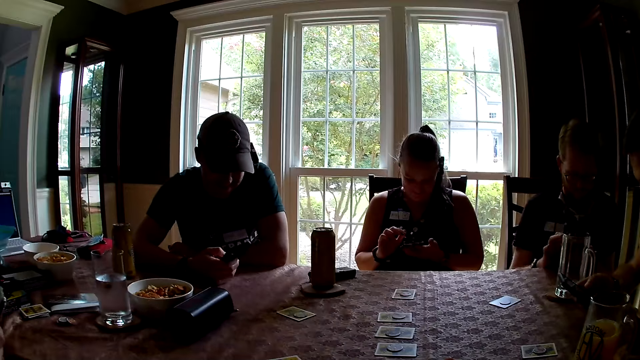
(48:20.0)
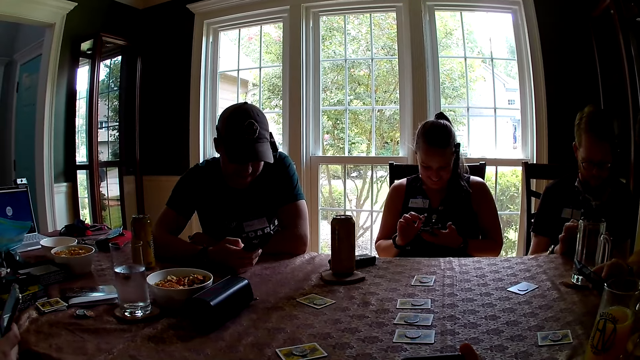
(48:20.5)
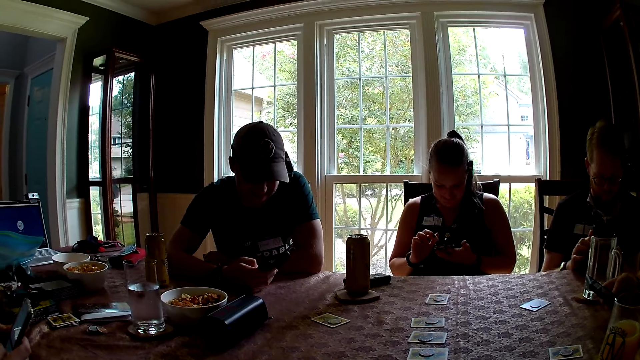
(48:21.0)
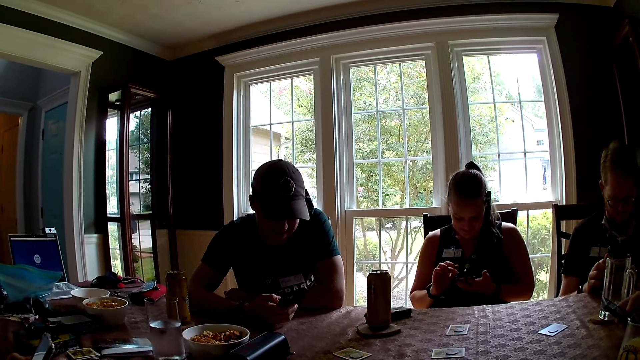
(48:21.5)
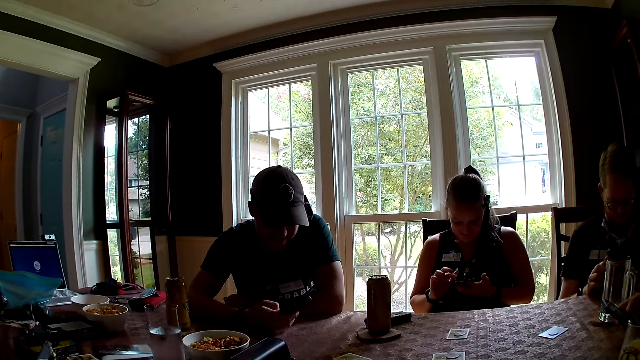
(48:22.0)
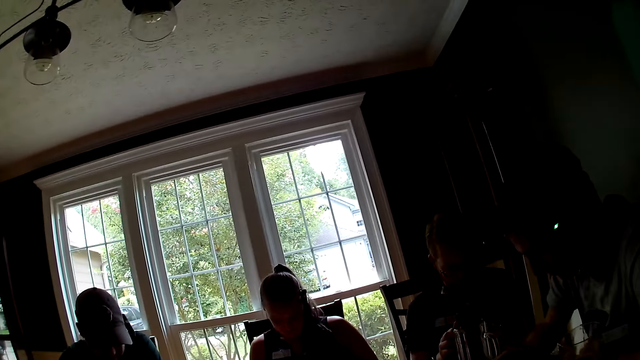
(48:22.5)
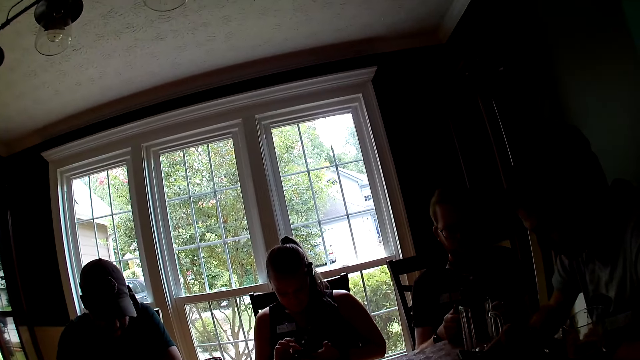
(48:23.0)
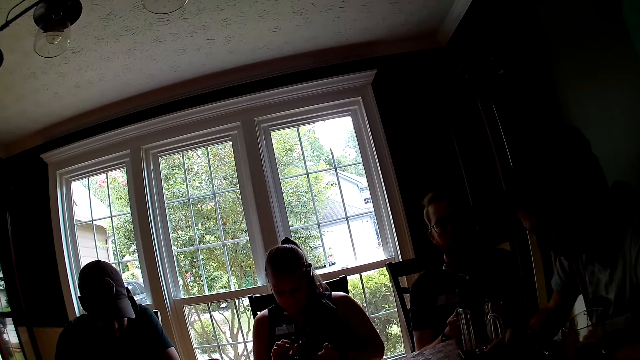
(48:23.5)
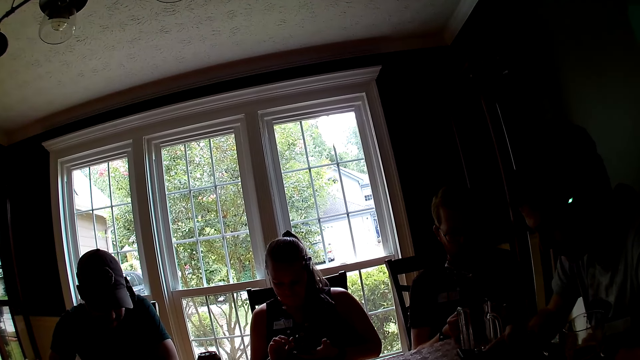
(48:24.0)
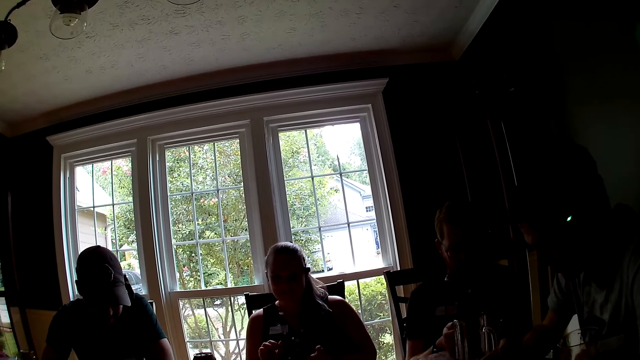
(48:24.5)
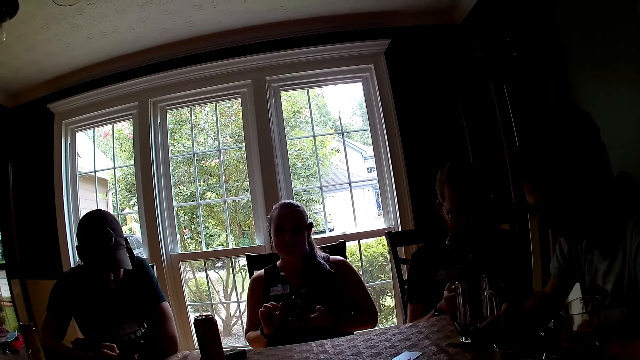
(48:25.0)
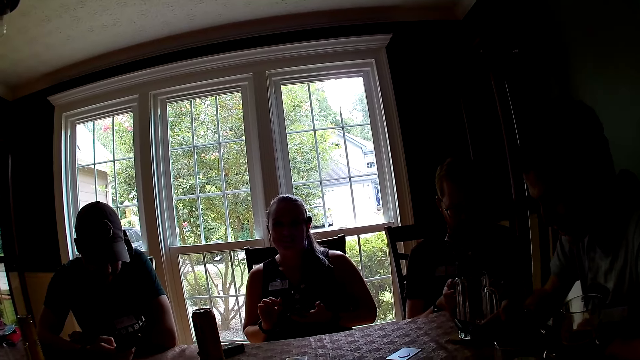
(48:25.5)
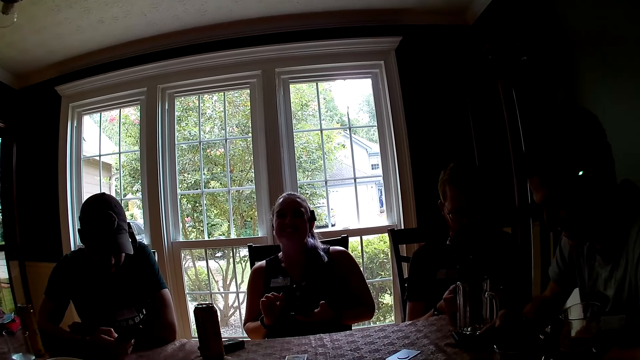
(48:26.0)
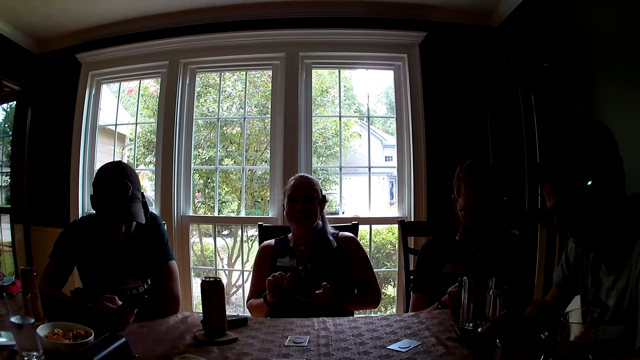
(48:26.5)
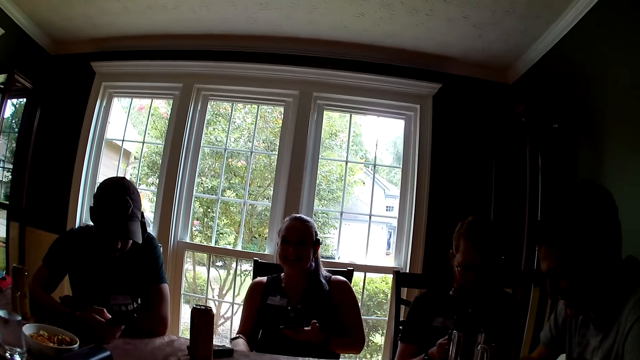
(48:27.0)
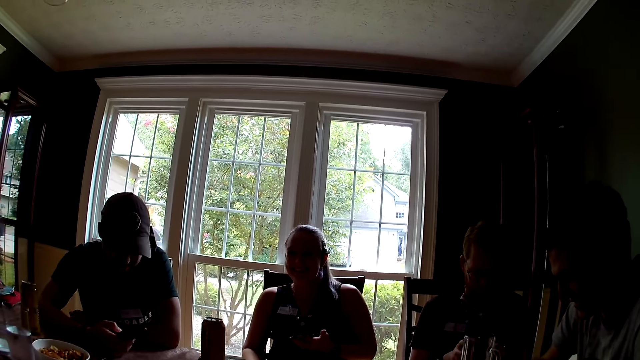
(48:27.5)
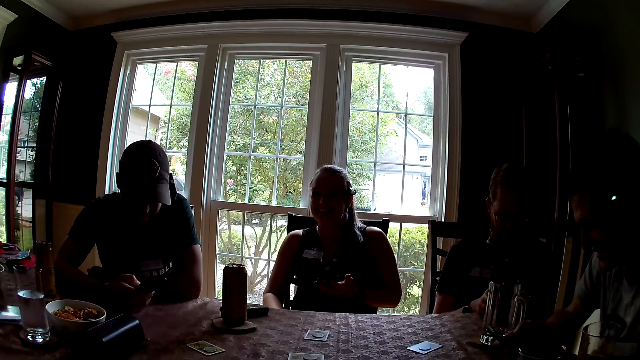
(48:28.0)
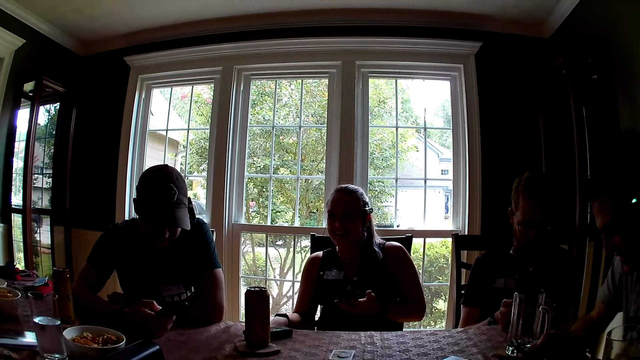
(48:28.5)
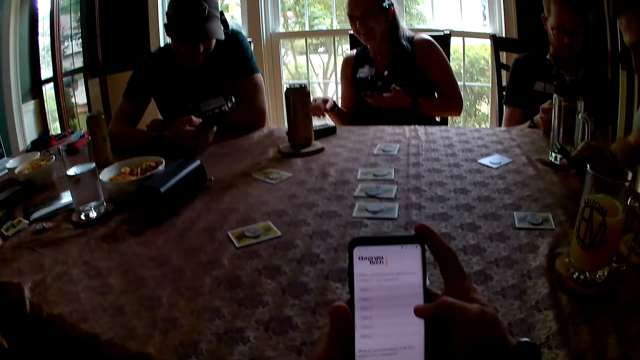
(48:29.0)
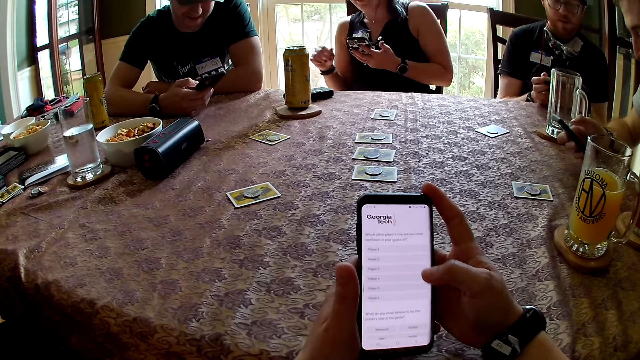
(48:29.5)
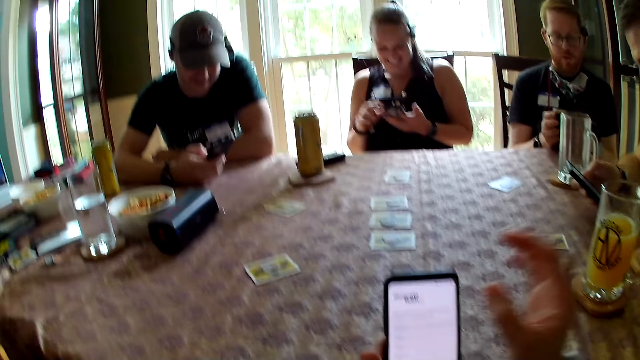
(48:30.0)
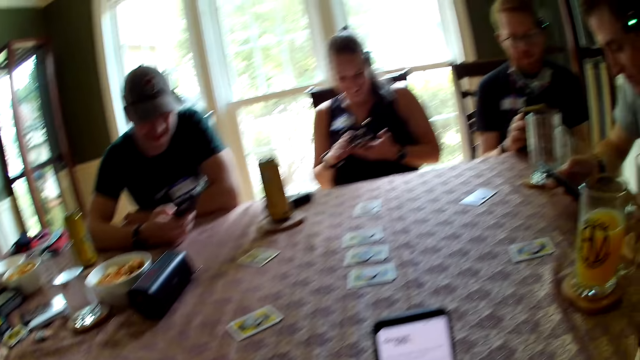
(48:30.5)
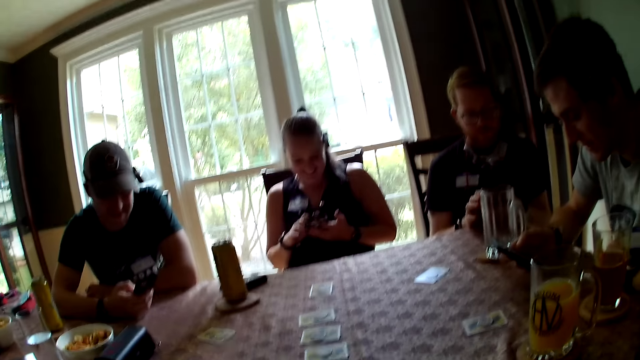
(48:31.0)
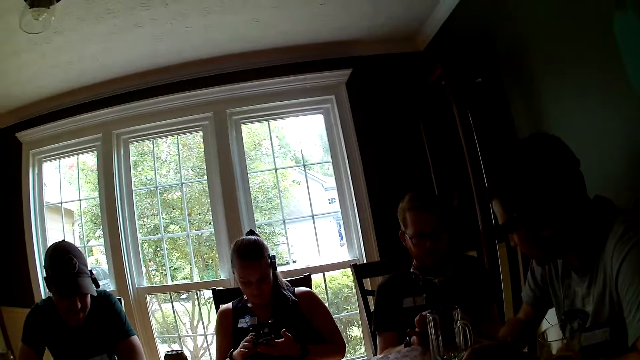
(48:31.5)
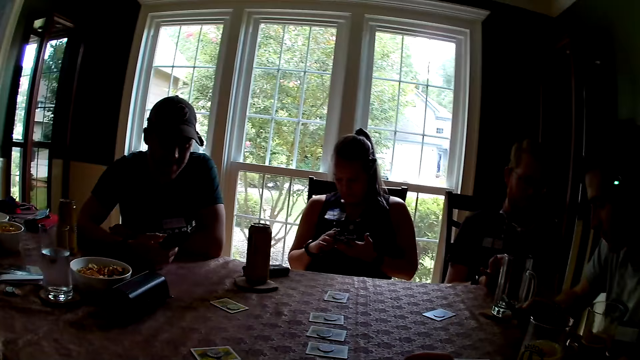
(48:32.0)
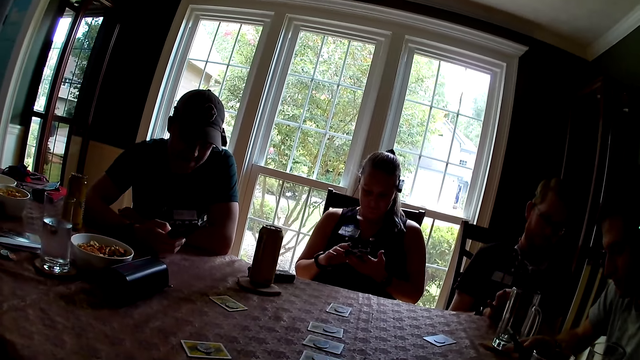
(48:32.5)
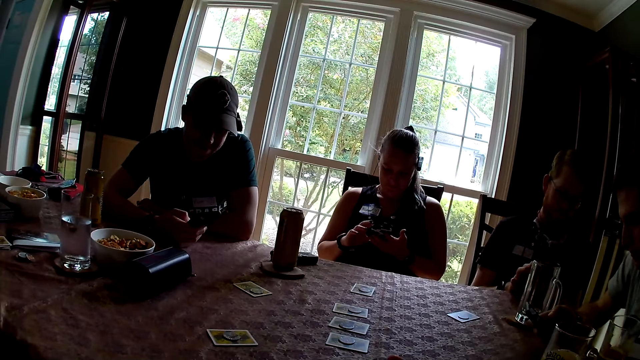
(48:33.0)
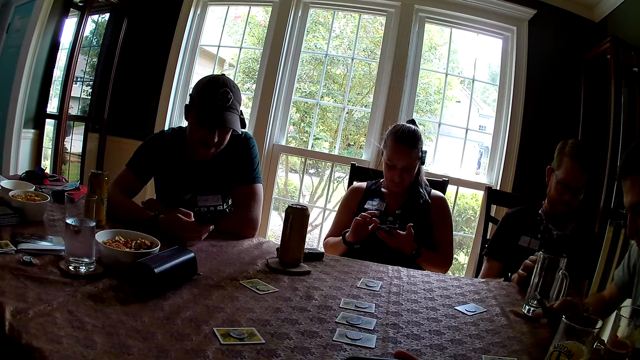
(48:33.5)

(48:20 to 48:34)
The camera wearer speaks to the group of people at the table. They use their phone.

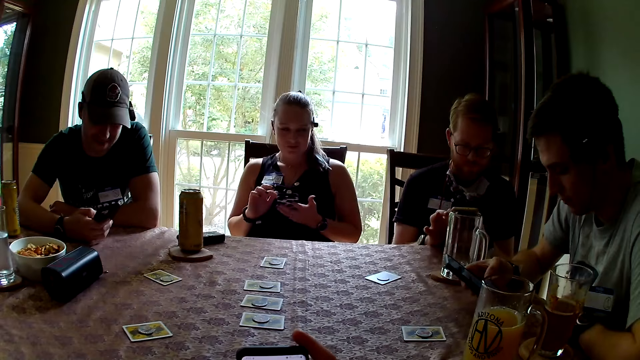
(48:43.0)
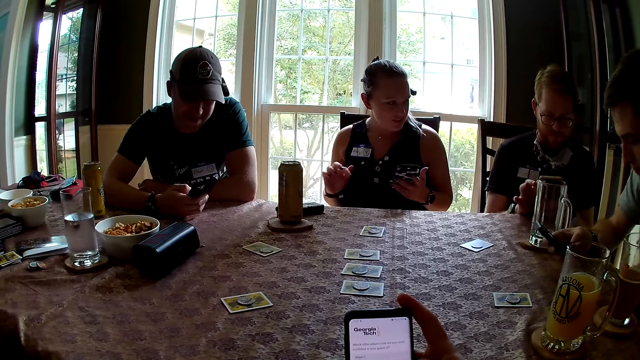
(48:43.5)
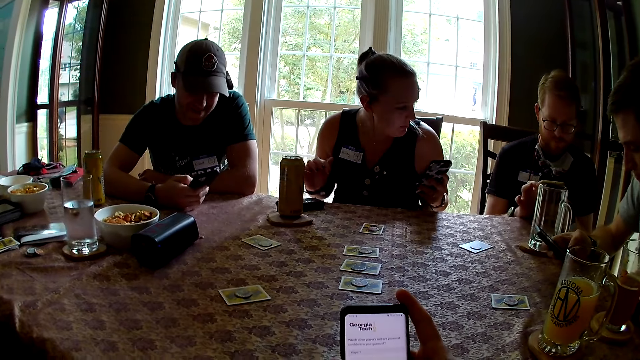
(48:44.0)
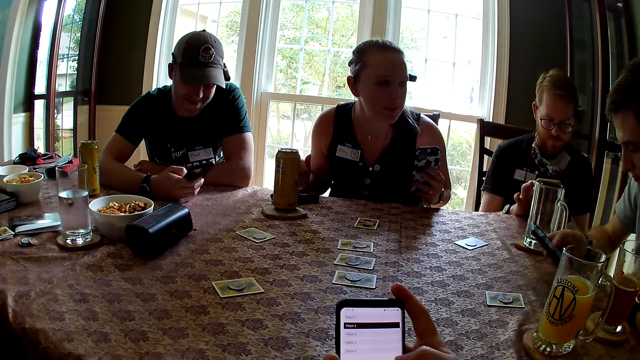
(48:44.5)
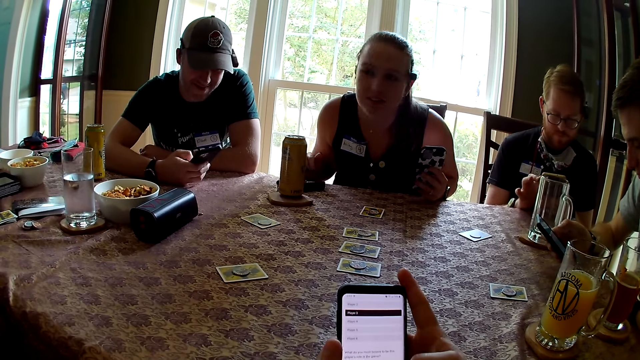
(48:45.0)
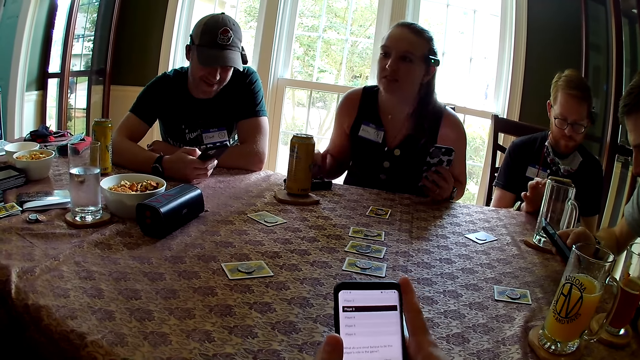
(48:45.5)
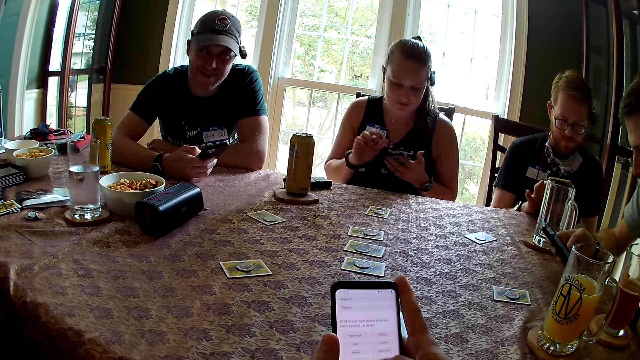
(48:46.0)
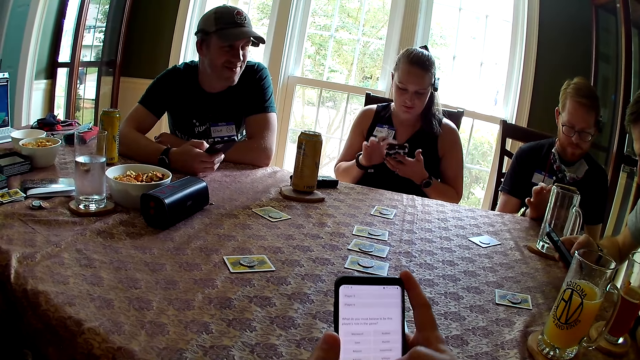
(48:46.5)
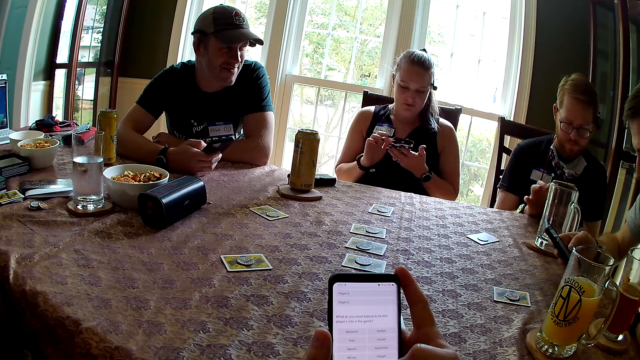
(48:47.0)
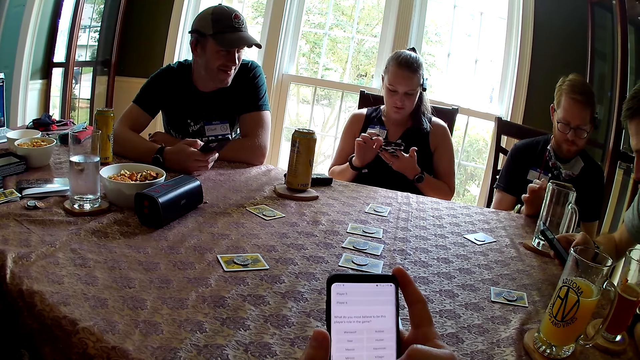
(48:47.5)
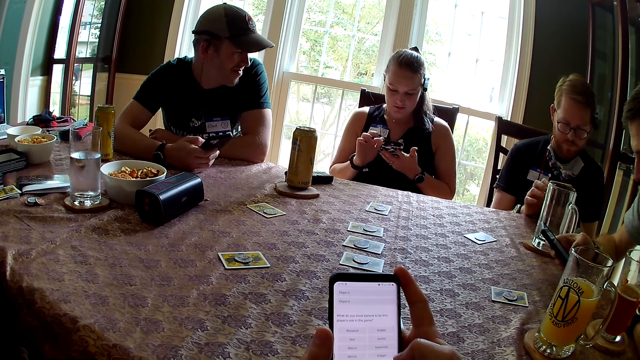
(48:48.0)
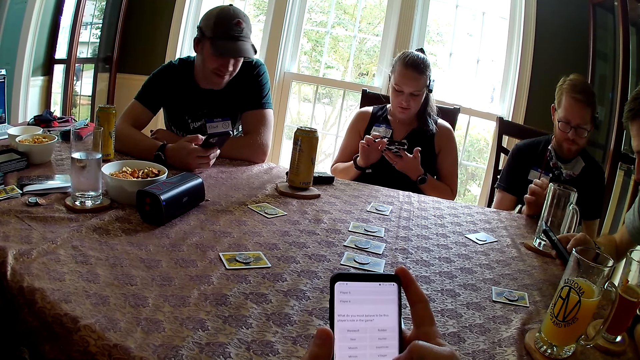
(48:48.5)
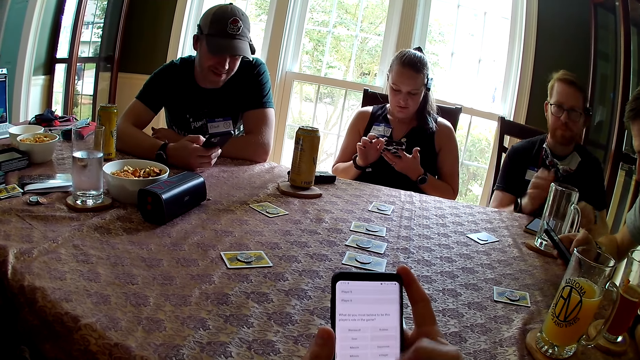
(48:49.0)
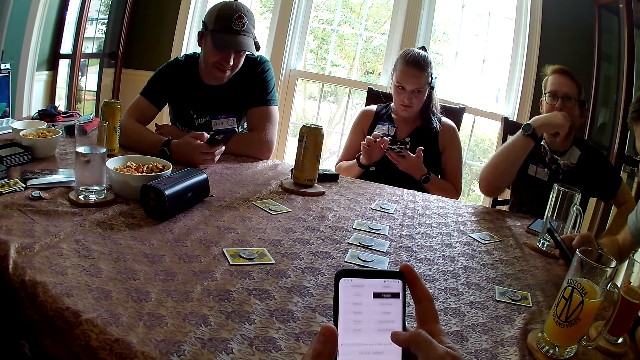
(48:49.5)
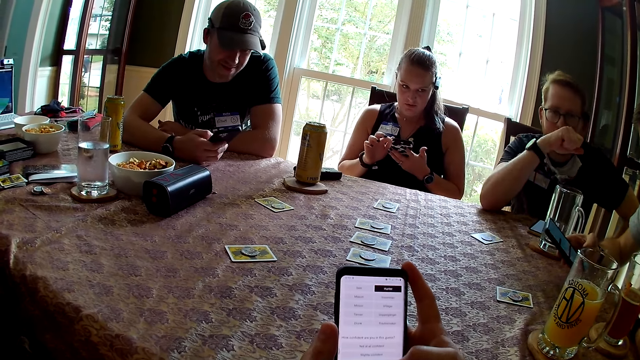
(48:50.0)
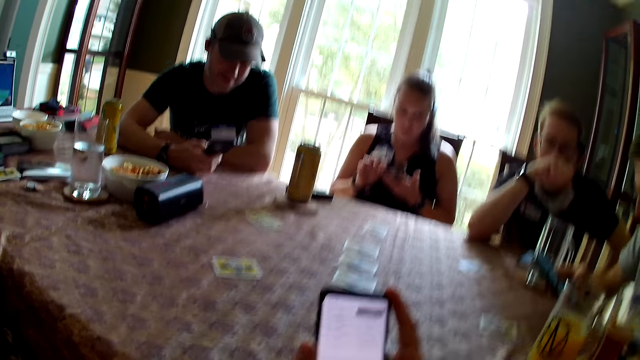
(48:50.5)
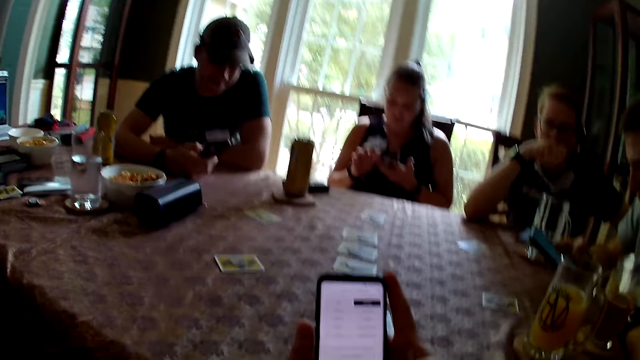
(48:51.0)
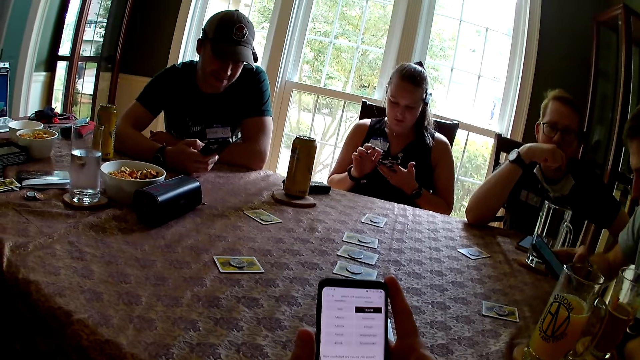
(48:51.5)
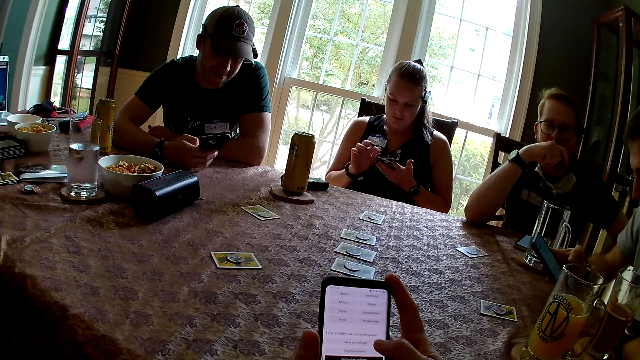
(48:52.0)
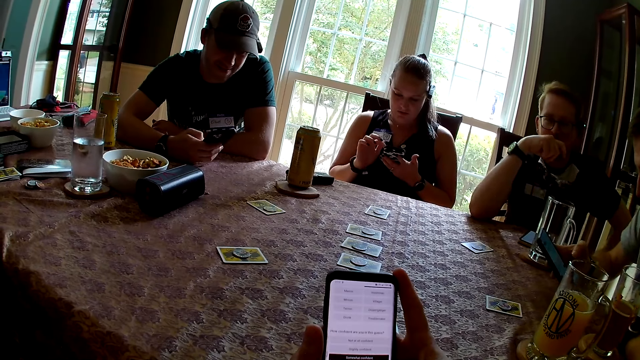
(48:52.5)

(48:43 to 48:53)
The camera wearer uses their phone. A man places his phone on the table with his left hand.
